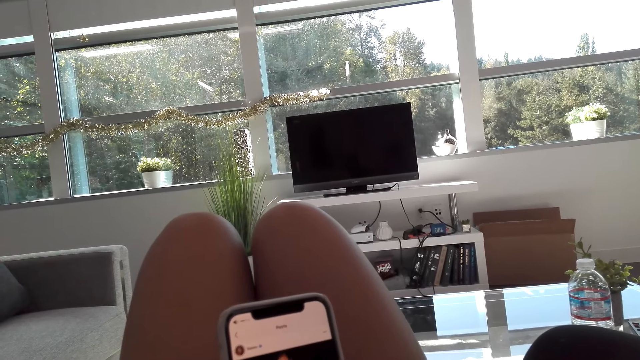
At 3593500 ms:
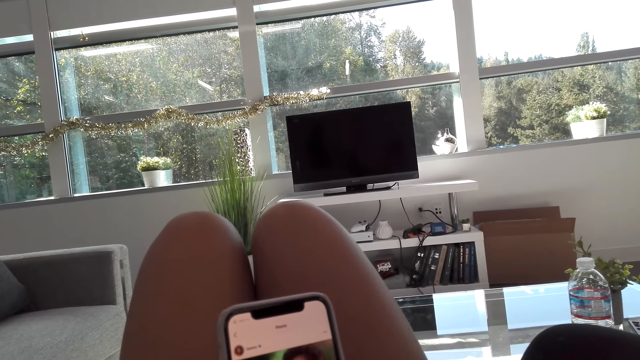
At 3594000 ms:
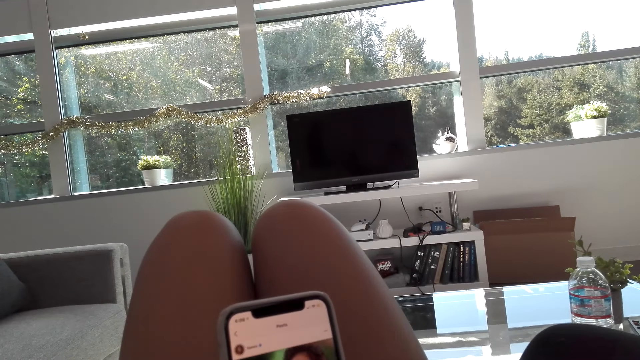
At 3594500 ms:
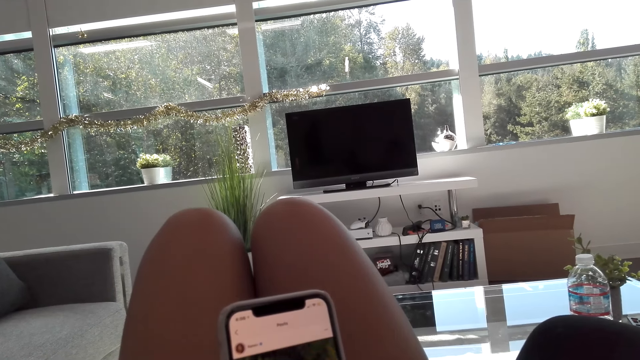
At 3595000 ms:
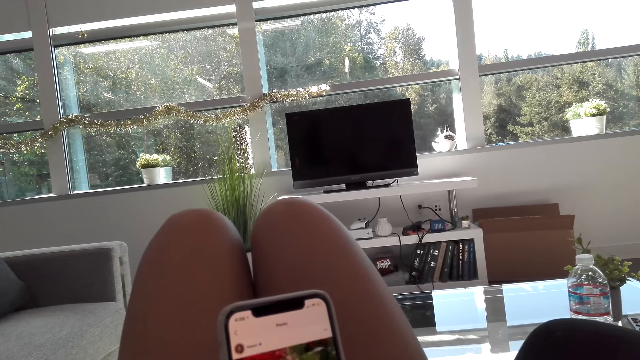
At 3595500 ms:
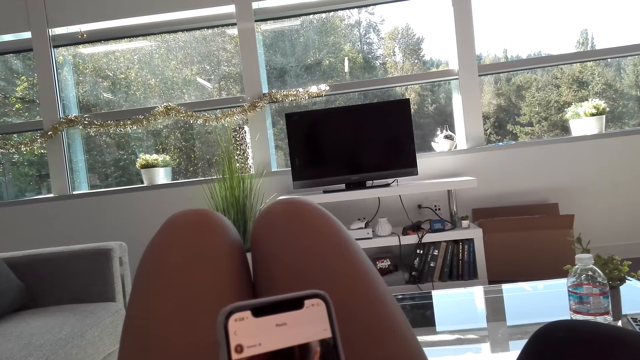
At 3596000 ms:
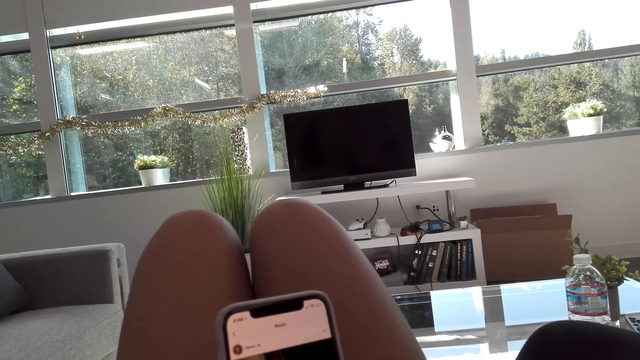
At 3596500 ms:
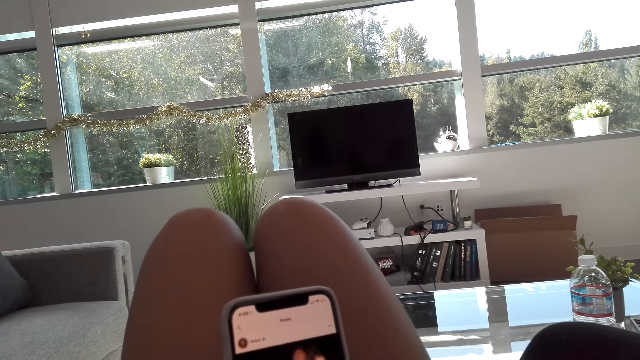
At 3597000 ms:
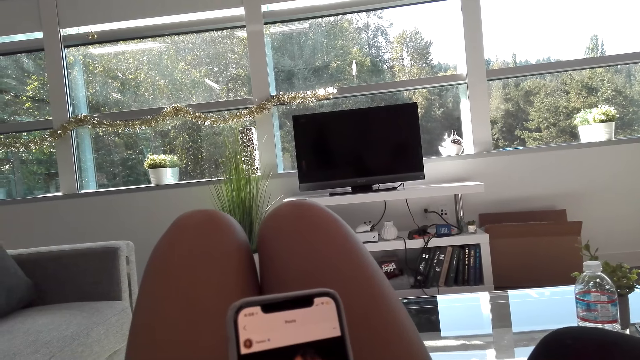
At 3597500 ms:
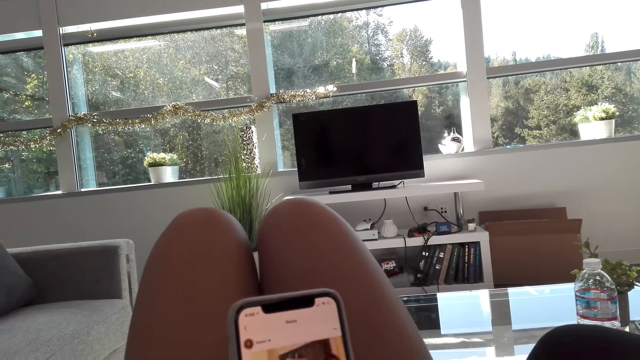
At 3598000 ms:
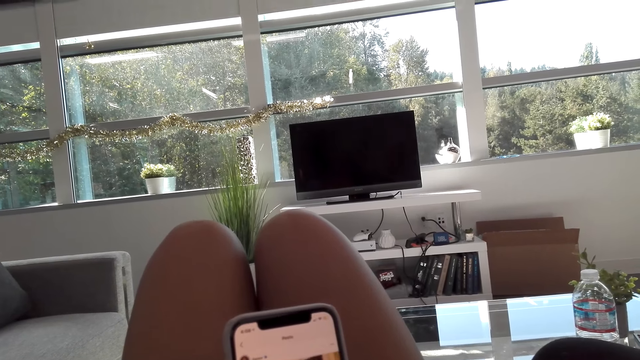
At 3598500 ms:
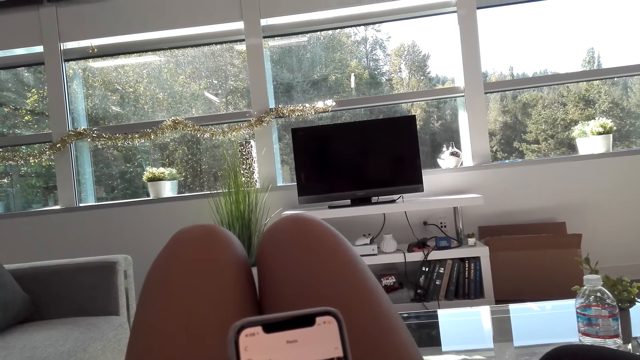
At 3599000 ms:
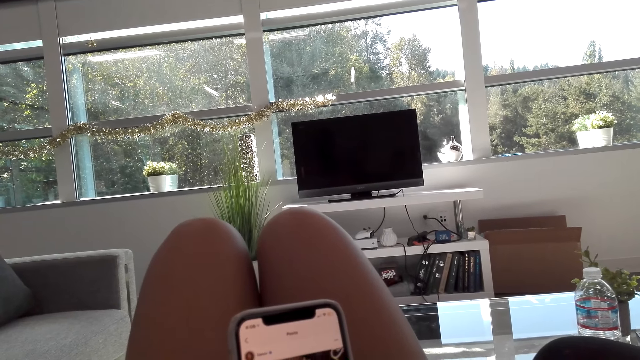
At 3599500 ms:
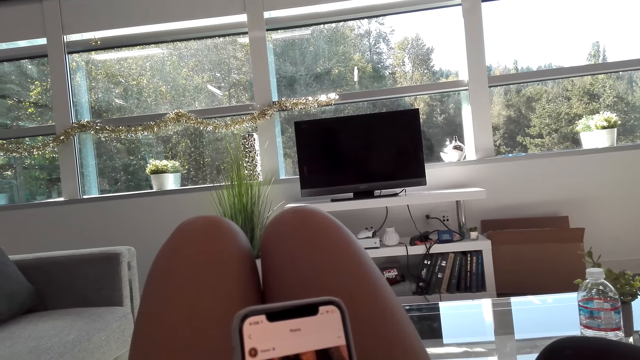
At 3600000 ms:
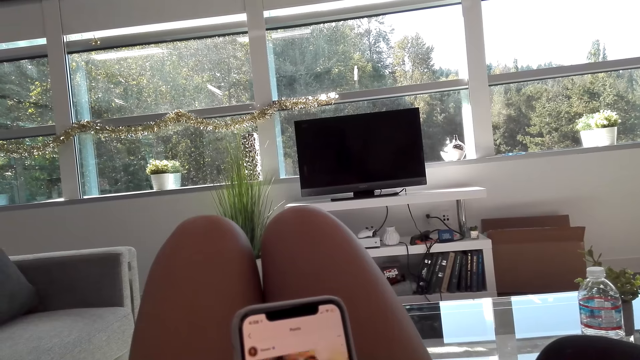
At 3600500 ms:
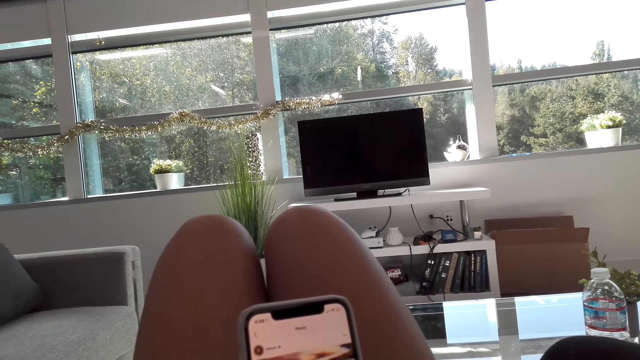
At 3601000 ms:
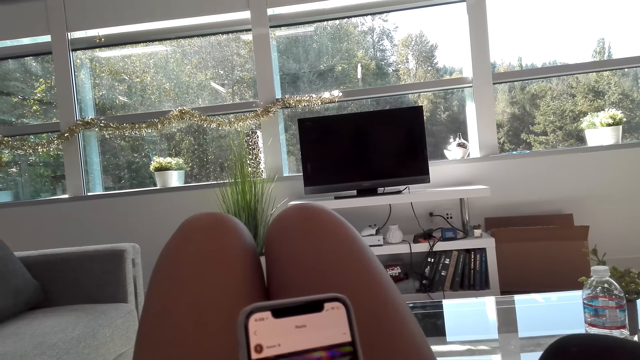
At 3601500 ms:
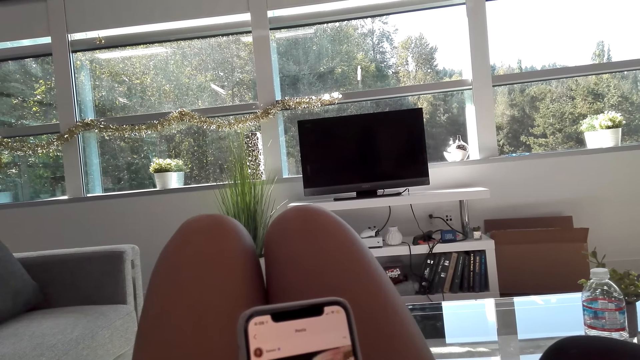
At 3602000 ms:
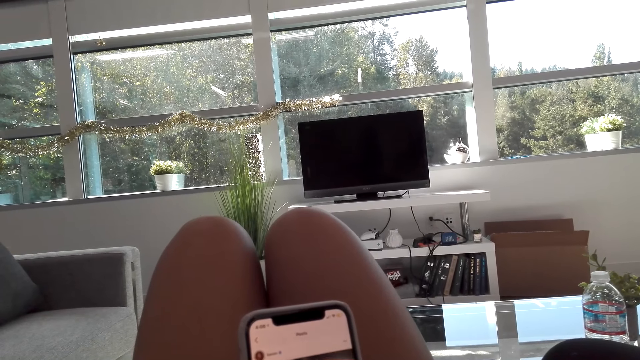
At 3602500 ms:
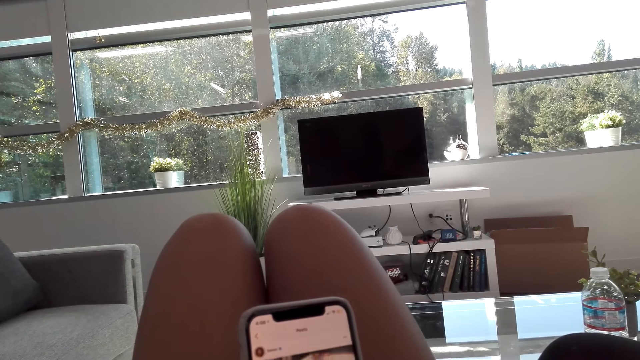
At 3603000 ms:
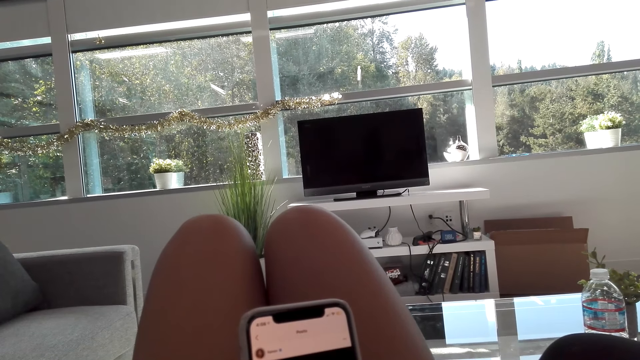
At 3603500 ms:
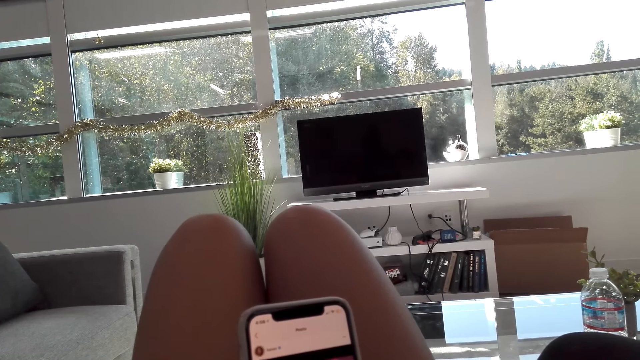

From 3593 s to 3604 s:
The camera wearer laughs. The woman talks to the camera wearer.

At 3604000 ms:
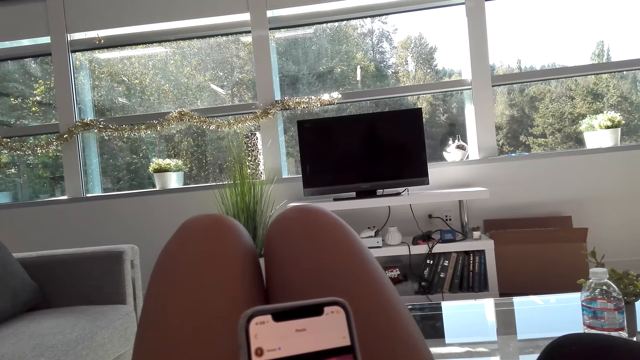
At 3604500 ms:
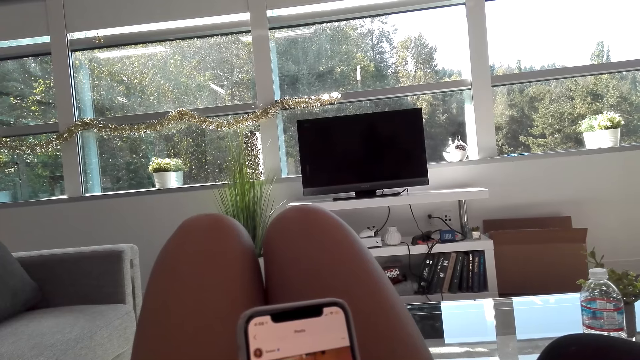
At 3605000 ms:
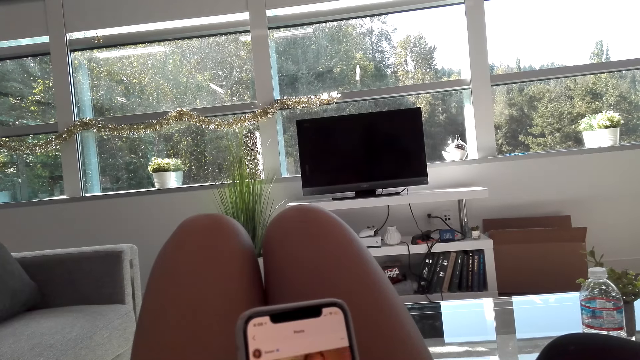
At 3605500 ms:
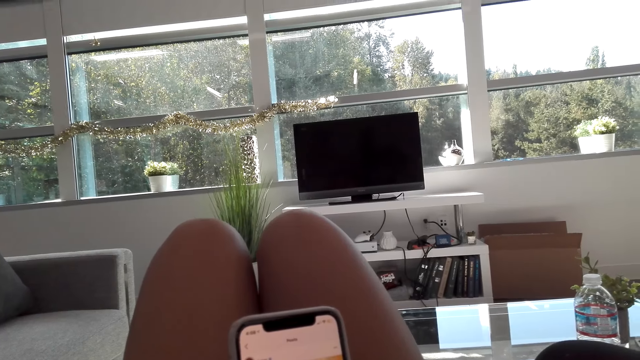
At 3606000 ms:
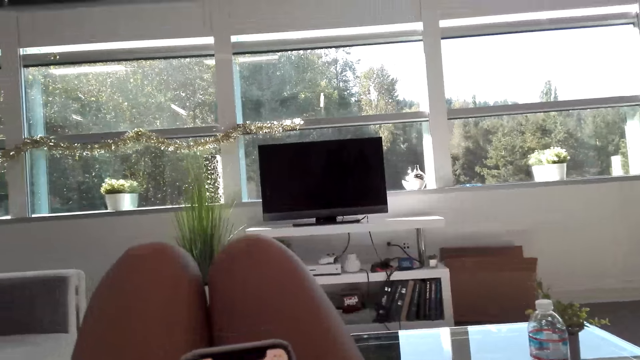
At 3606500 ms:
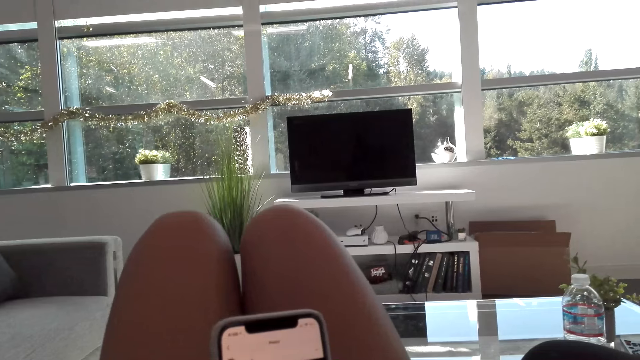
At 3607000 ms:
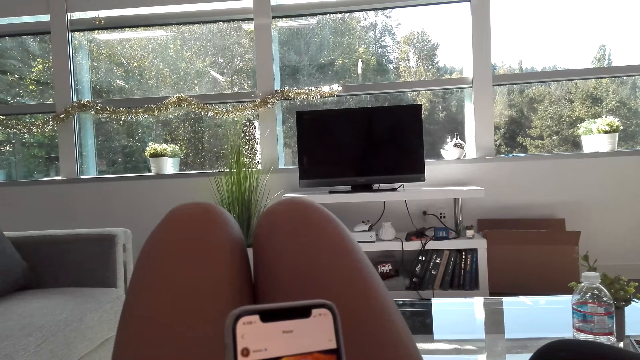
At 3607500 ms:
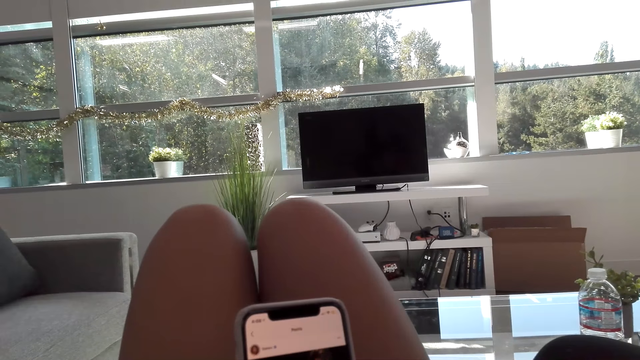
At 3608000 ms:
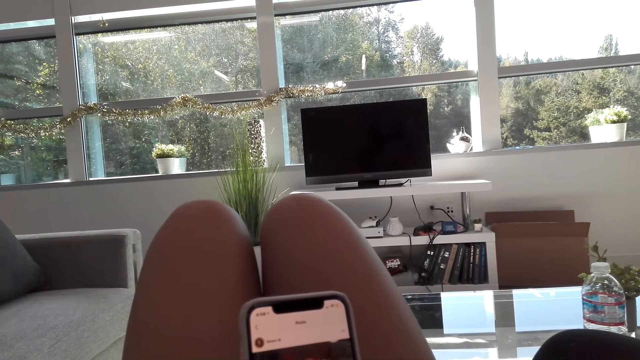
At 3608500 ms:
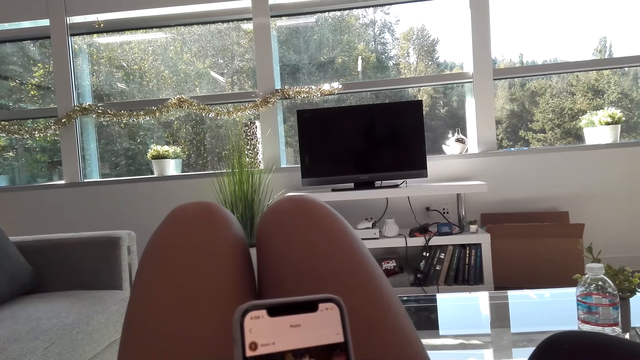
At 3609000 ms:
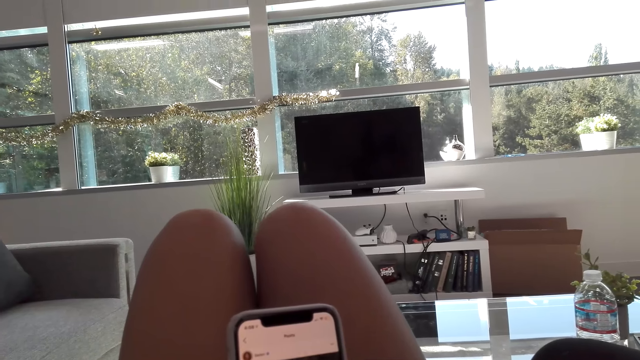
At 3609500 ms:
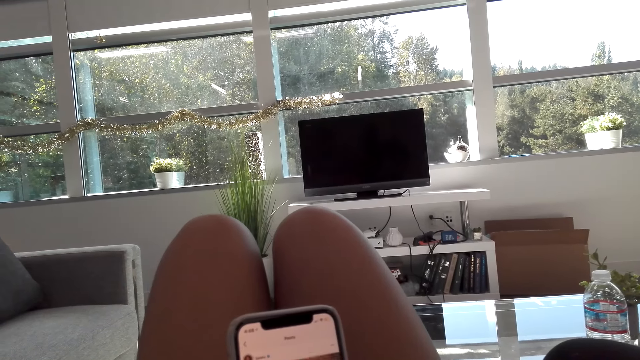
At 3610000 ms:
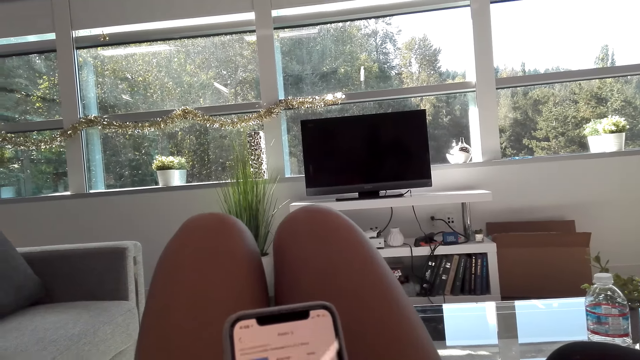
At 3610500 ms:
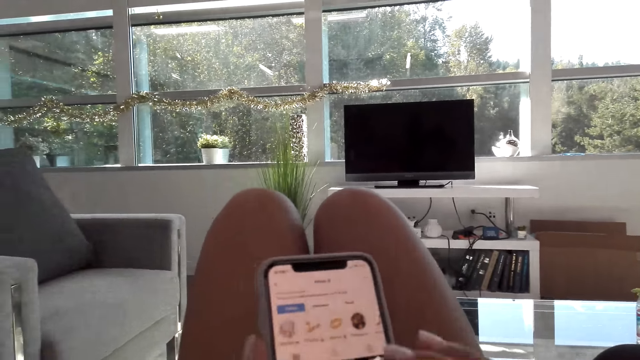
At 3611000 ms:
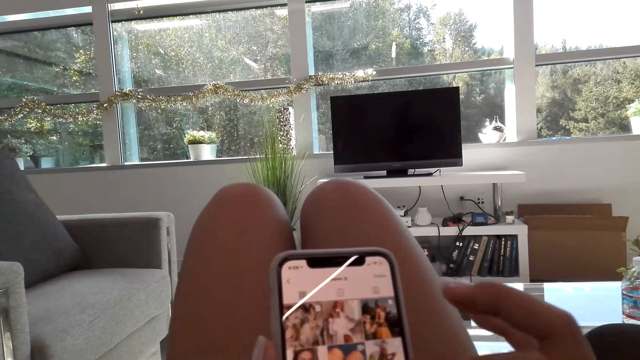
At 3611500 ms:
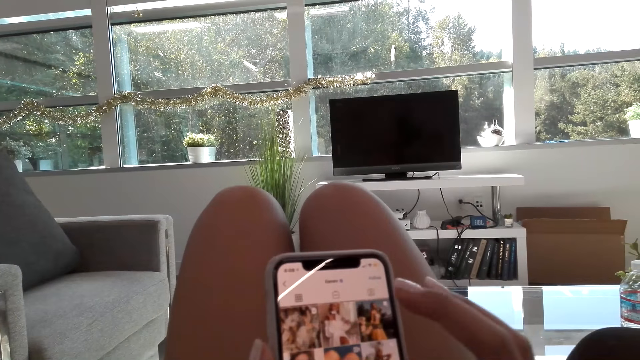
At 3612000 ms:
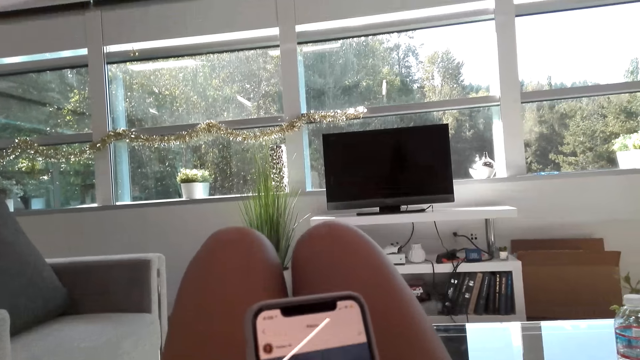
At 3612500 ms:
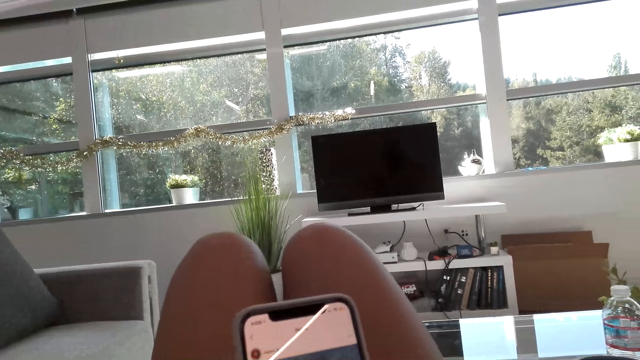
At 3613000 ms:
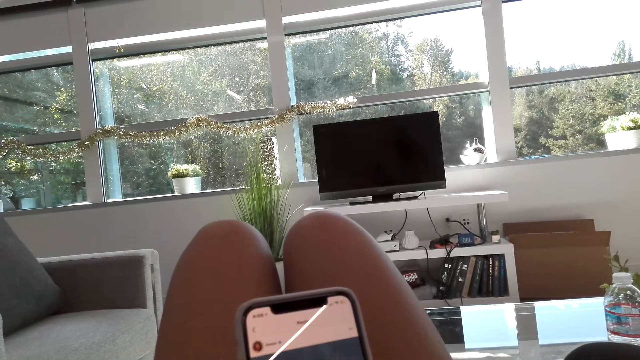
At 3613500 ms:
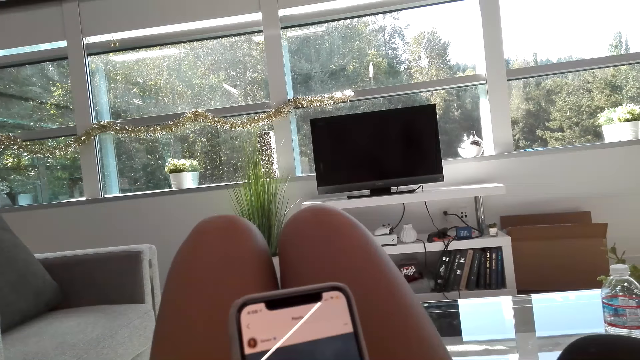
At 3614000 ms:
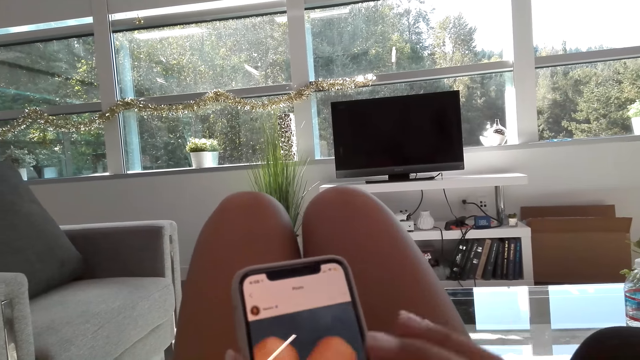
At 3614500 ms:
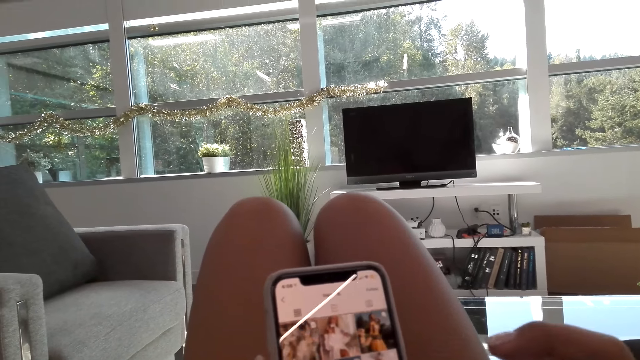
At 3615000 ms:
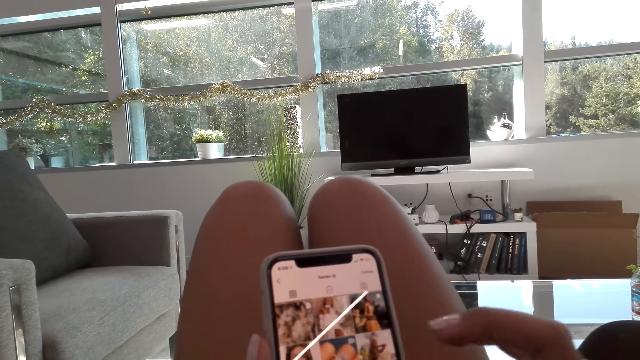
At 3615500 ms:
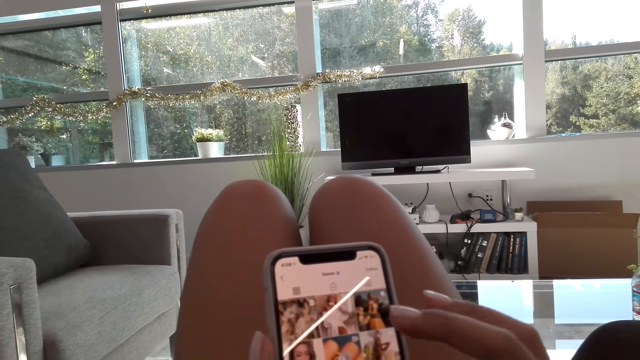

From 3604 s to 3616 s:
The camera wearer talks to a woman. The woman talks to the camera wearer. The camera wearer scrolls a phone. They talk to the woman. The woman talks to the camera wearer.
